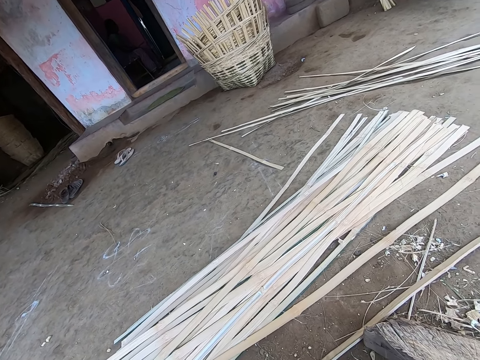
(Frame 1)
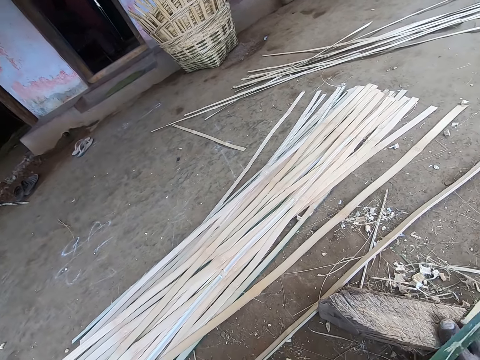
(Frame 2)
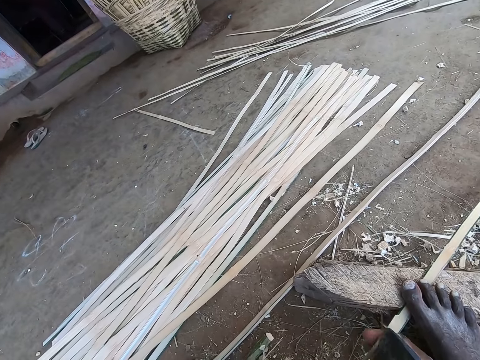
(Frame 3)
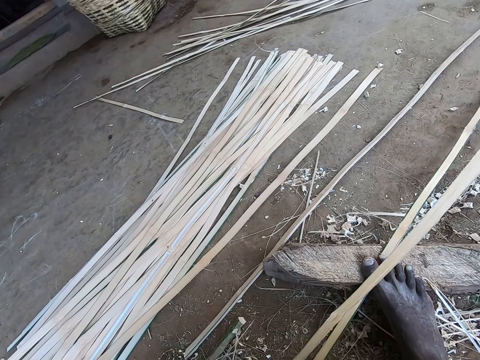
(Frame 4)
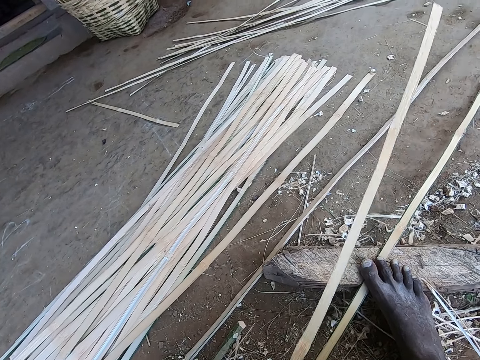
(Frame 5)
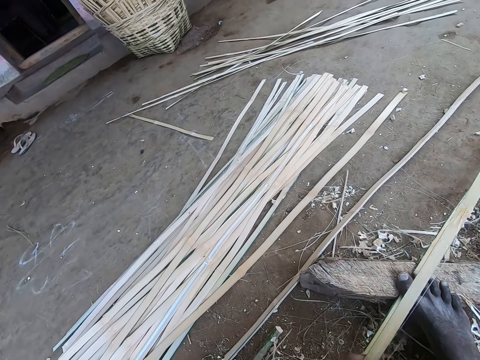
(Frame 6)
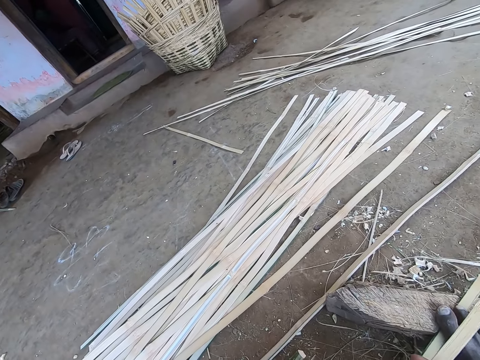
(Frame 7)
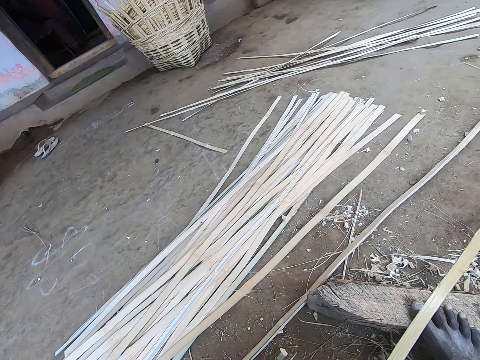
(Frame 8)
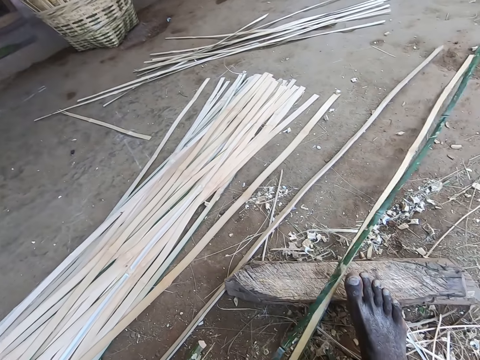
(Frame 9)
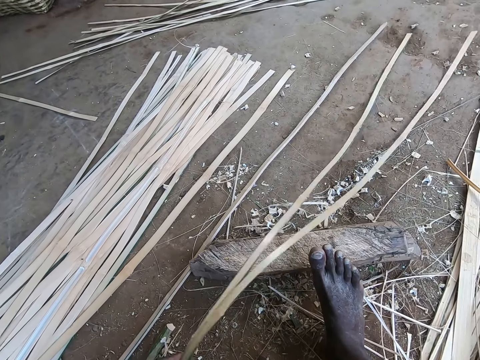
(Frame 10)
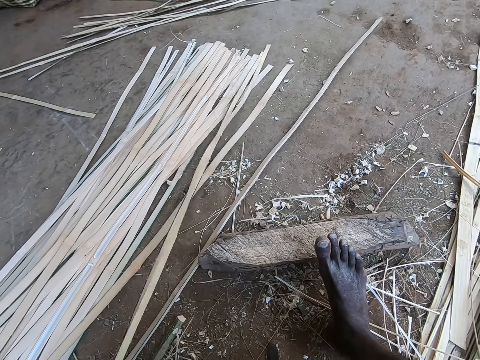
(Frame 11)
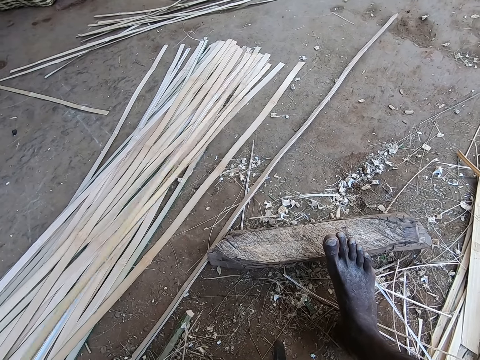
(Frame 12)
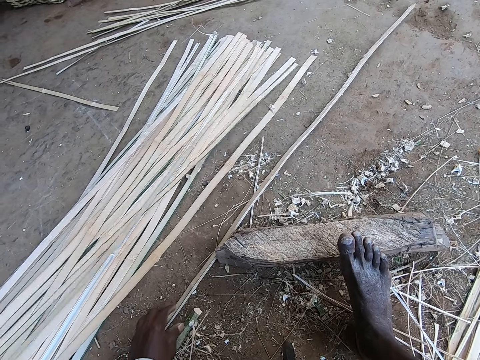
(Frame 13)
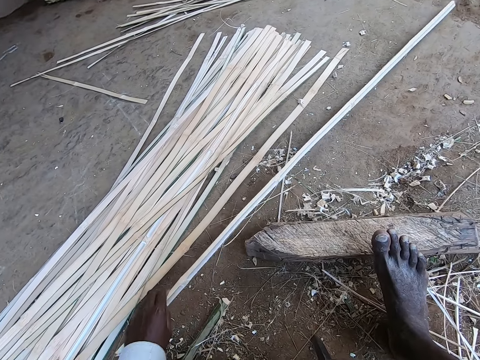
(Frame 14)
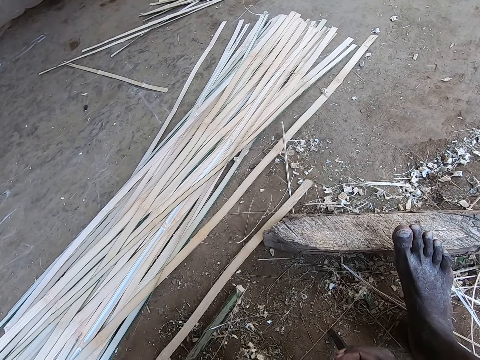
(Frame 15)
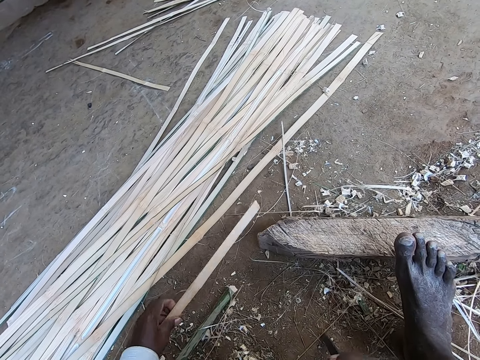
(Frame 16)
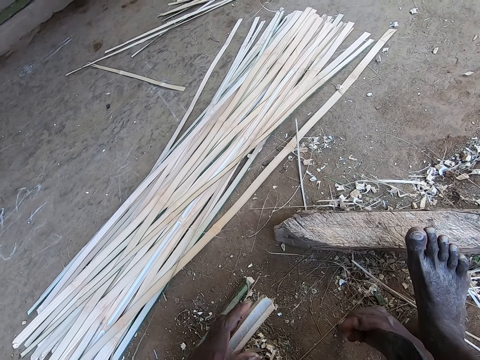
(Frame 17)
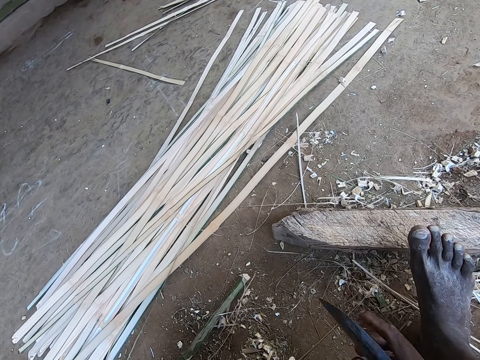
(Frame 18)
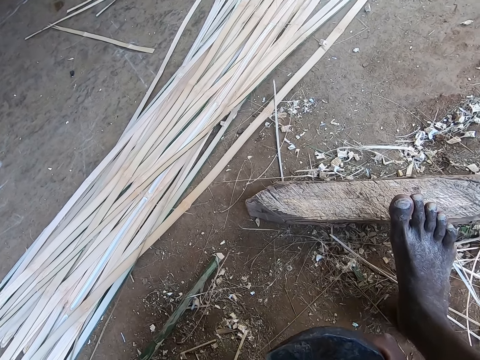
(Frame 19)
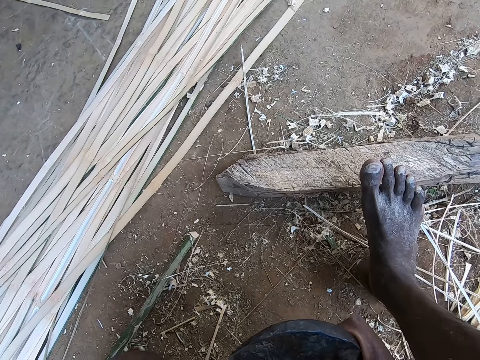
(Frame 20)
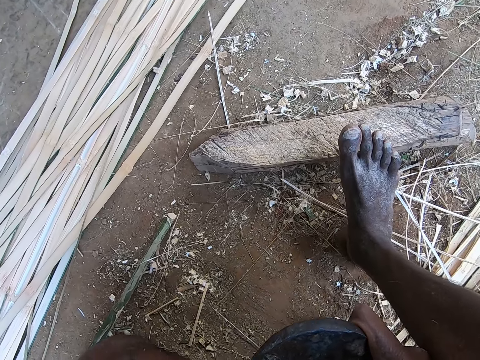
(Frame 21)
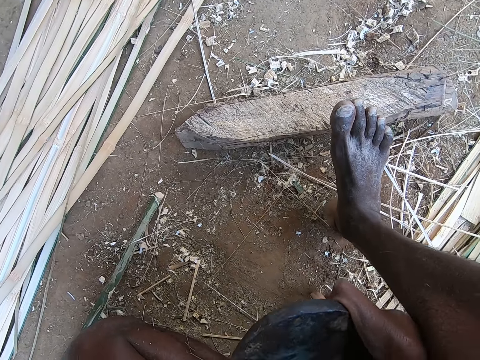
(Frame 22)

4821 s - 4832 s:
The camera wearer smoothens the bamboo strip in his left hand with the kukri in his right hand. He places the bamboo strips on the wood with his left hand. He drops a piece of the bamboo pole. He picks the bamboo strips from the wood with his left hand and places the bamboo strips on the pile of bamboo strips on the ground with his left hand. He adjusts the bamboo strip on the ground with his left hand. He picks the bamboo strip from the ground with his left hand. He splits the bamboo strip in his left hand with the kukri in his right hand.

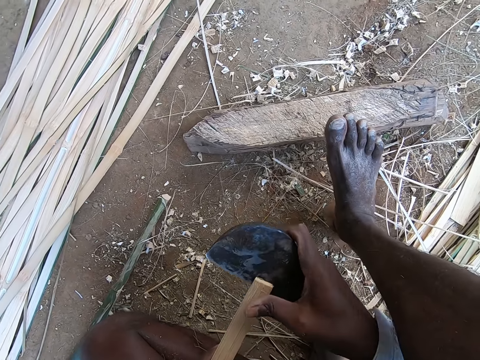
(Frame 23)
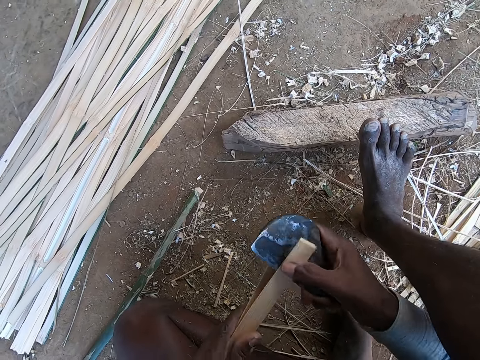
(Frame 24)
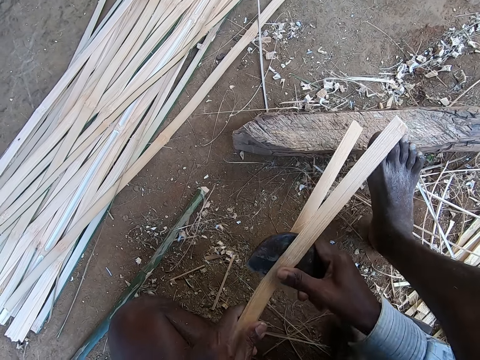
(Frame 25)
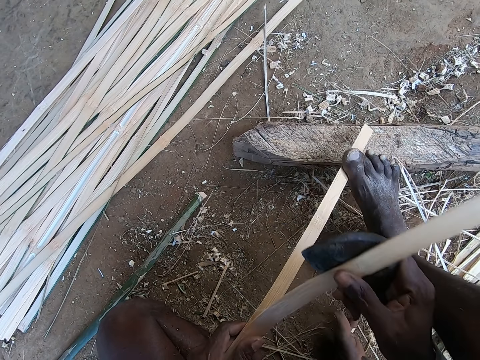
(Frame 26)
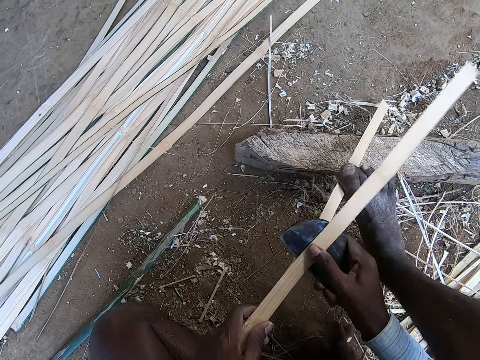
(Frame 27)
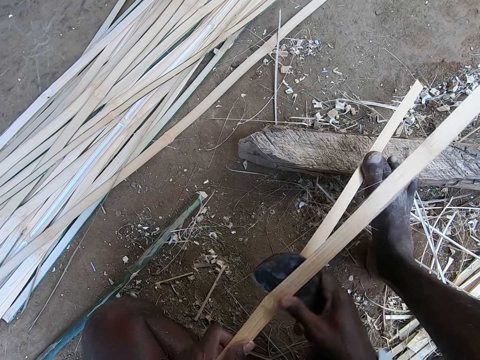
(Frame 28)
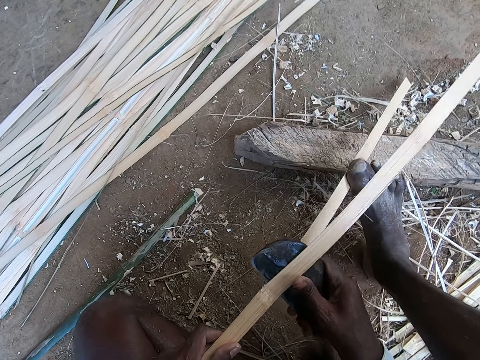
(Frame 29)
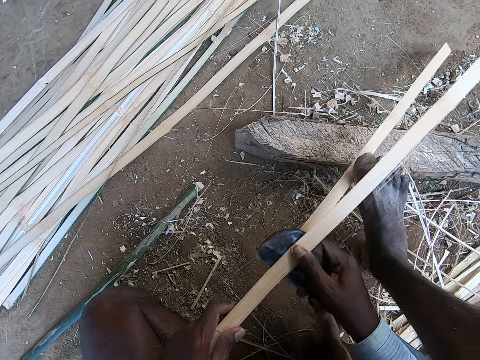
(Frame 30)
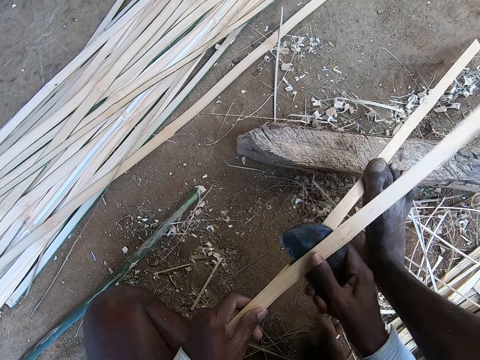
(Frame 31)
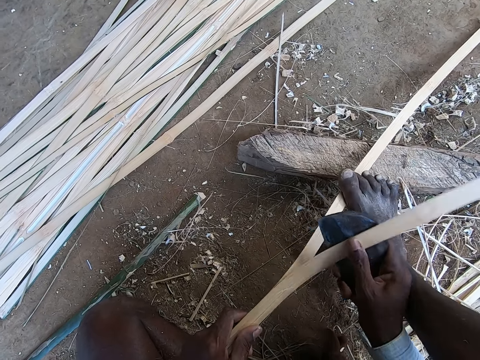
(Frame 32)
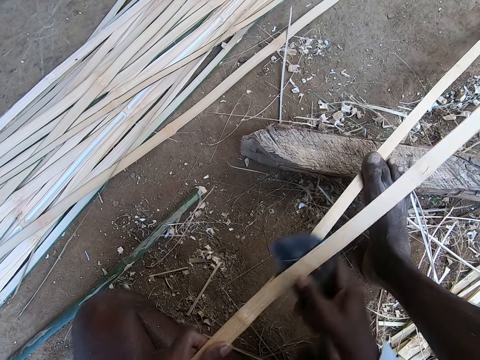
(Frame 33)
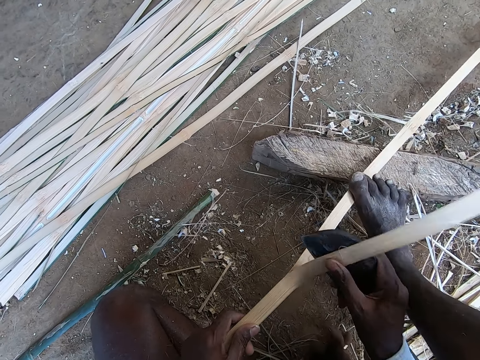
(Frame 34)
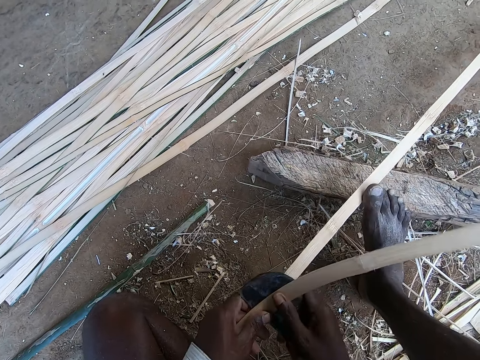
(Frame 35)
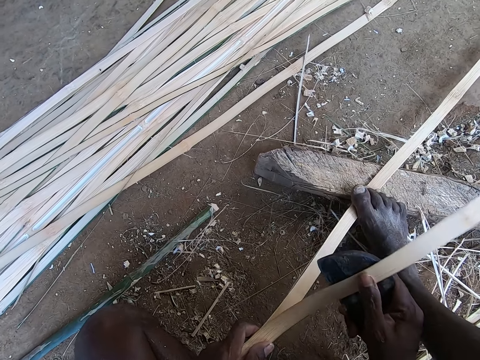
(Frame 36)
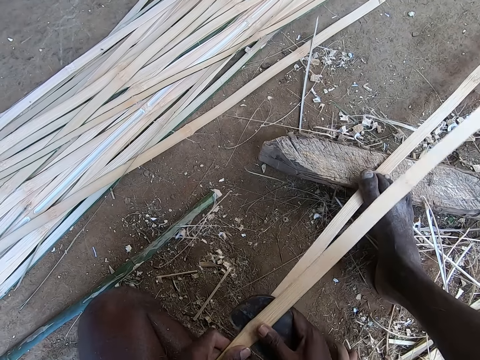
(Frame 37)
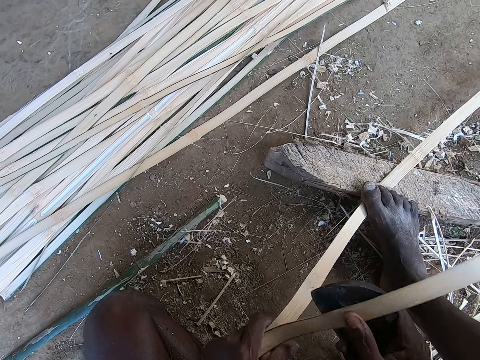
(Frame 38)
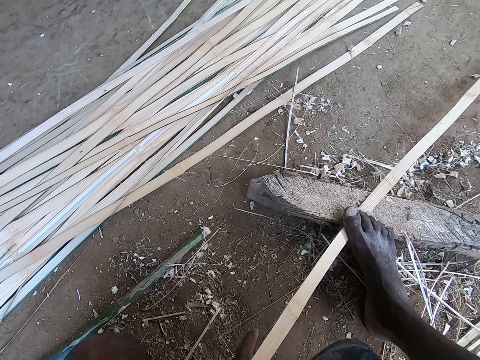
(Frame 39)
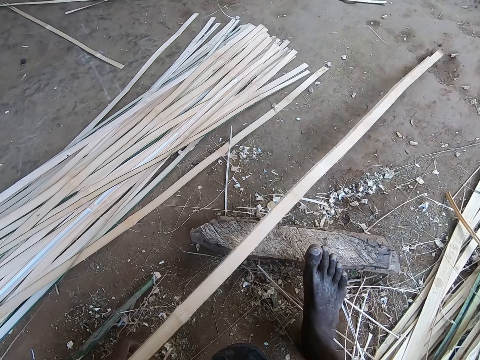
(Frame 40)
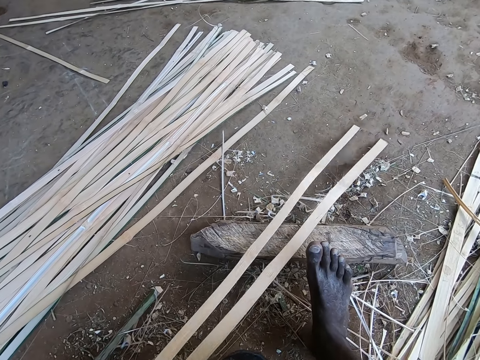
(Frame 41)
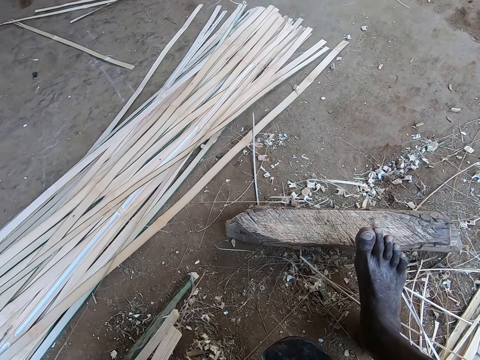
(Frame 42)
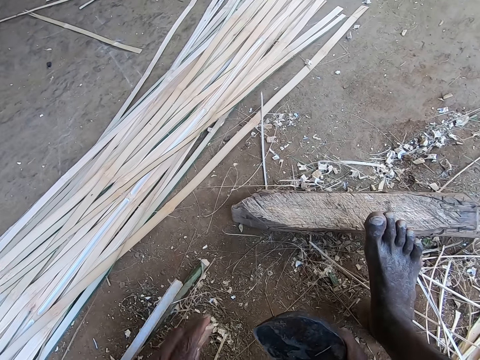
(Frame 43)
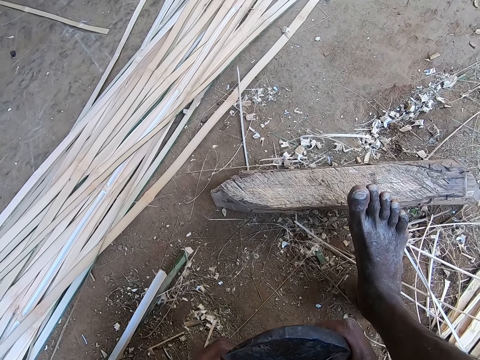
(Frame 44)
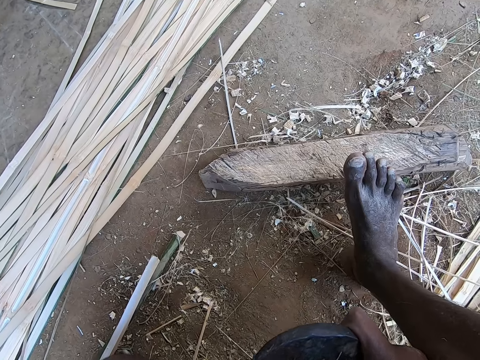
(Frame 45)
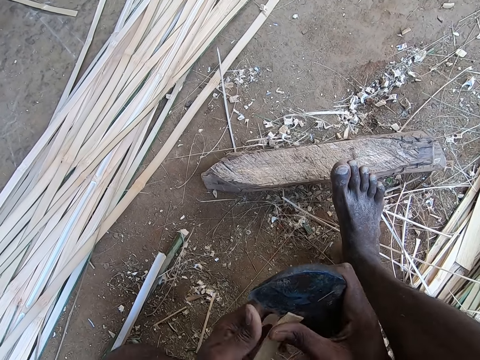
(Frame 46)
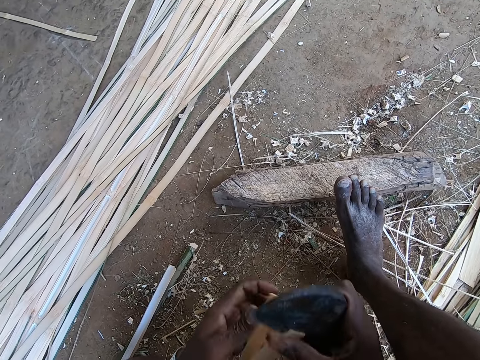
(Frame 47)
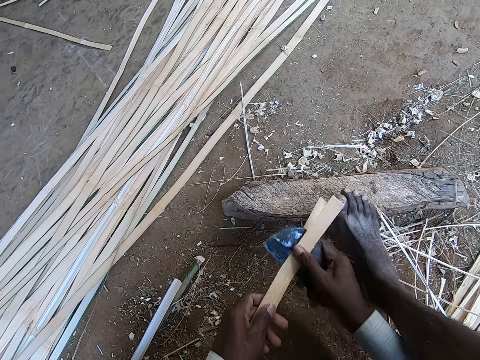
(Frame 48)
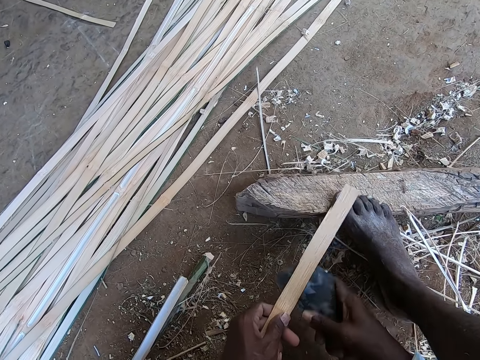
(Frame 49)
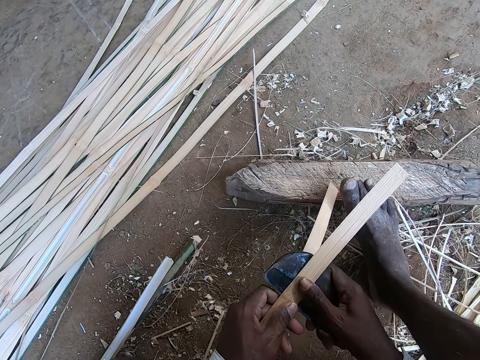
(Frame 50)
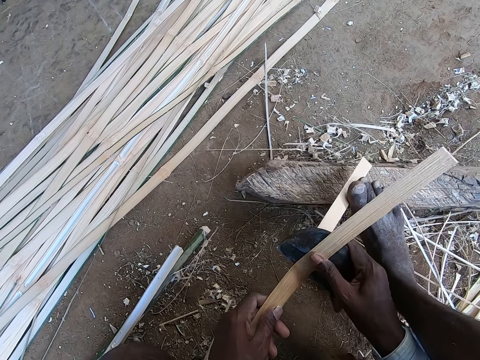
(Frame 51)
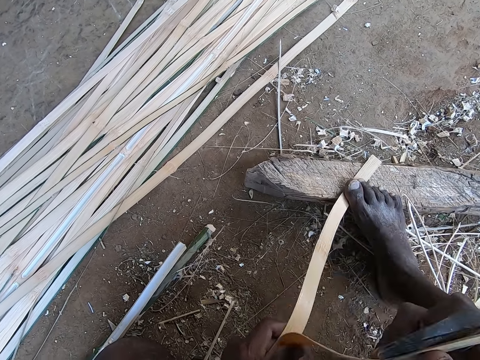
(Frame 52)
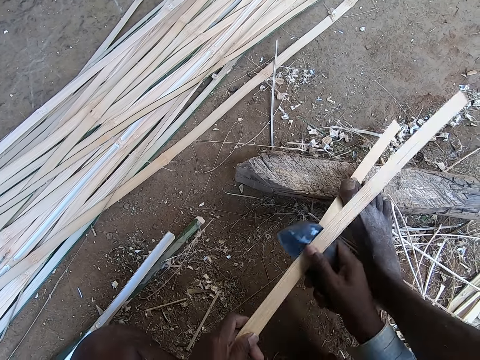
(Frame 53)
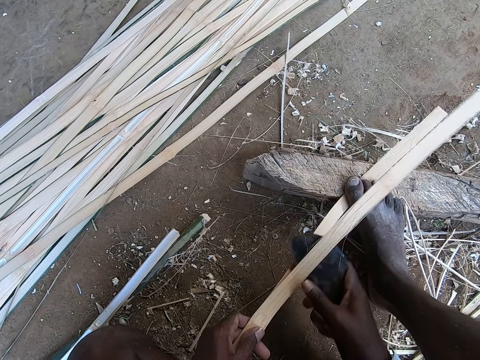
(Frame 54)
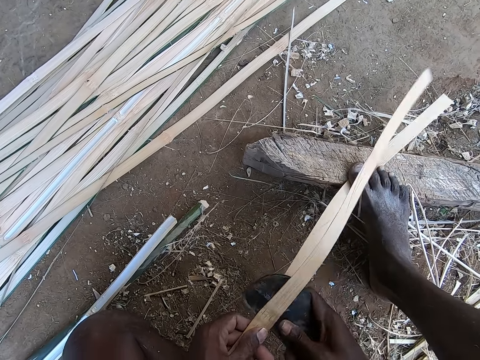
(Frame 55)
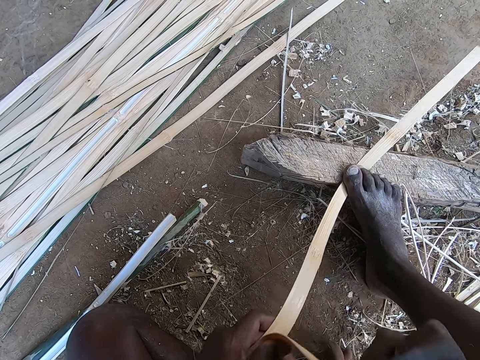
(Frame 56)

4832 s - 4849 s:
The camera wearer places the bamboo strip on the wood with his left hand, steps on the bamboo strip on the wood with his right leg, and splits the bamboo strip on the wood with the kukri in his right hand. He holds the piece of the bamboo pole with the left hand. He places the bamboo strip on the wood with his left hand. He removes the bamboo strip from the wood with his left hand. He drops the bamboo strip on the ground with his left hand. He splits the bamboo strip in his left hand with the kukri in his right hand. He places the bamboo strip on the wood with his left hand, steps on the bamboo strip on the wood with his right leg, and splits the bamboo strip on the wood with the kukri in his right hand.
